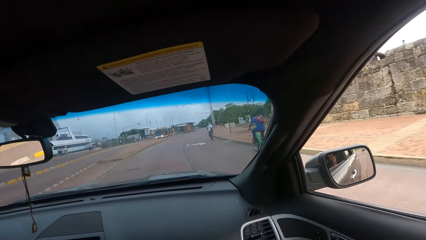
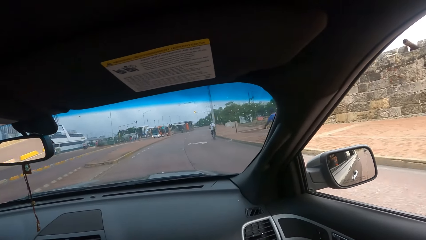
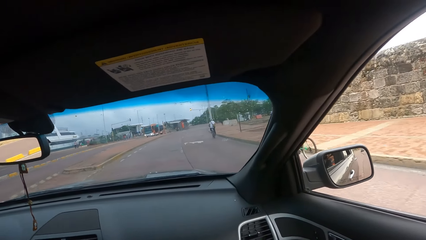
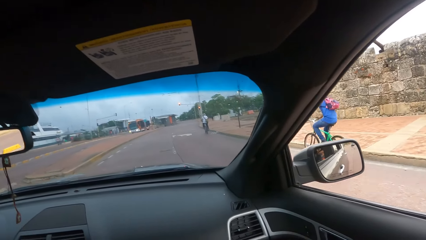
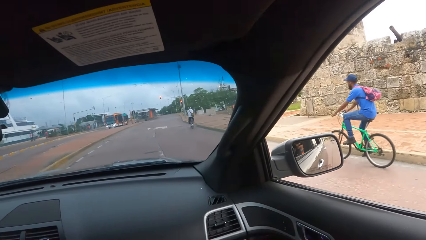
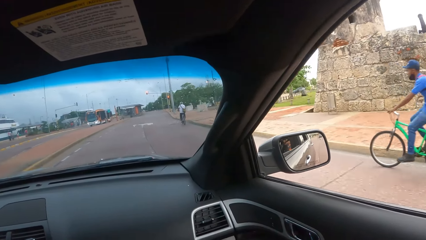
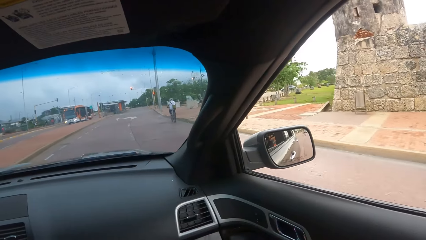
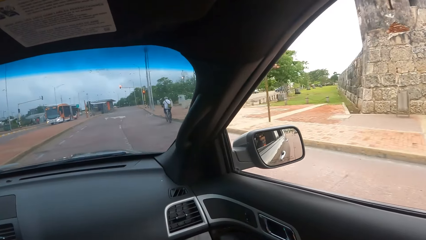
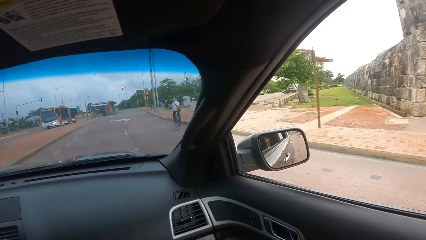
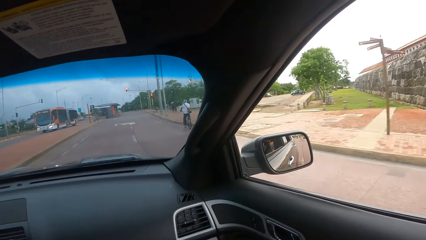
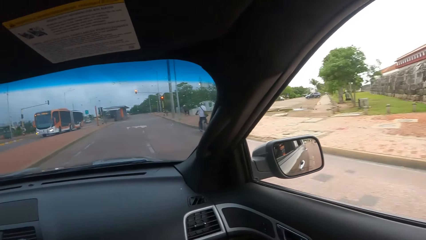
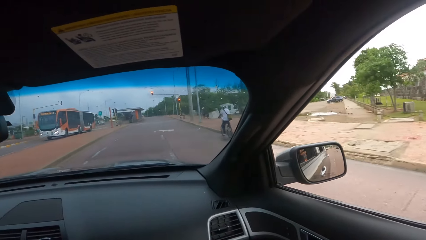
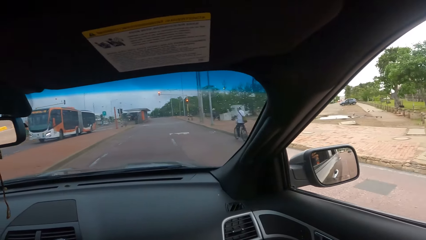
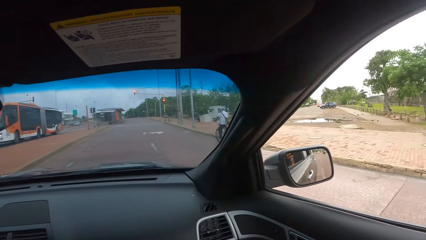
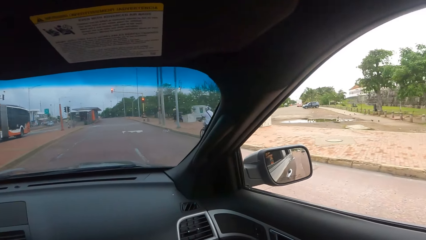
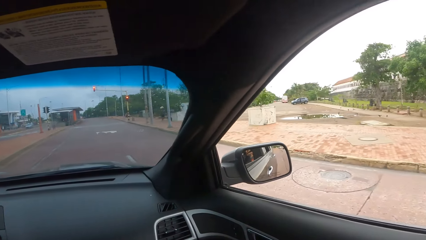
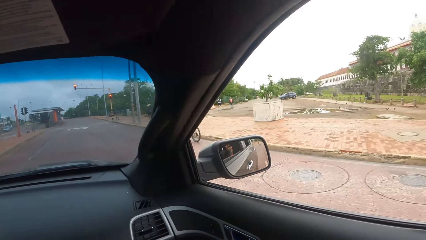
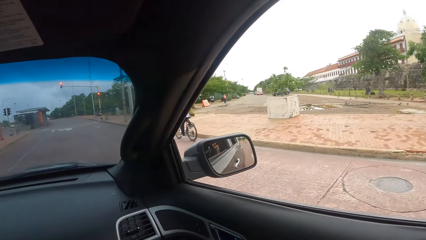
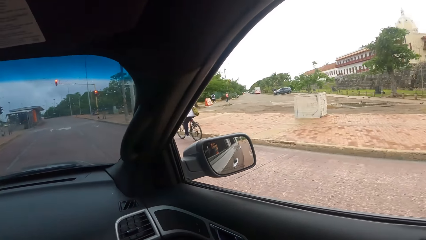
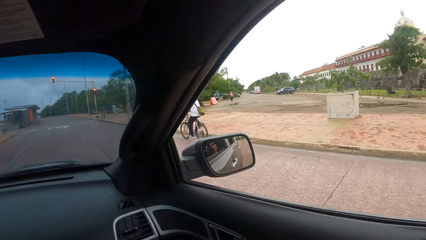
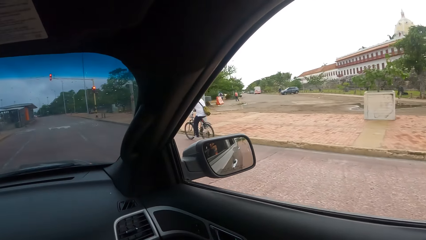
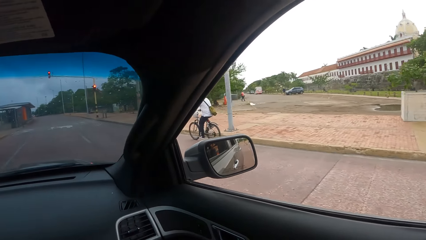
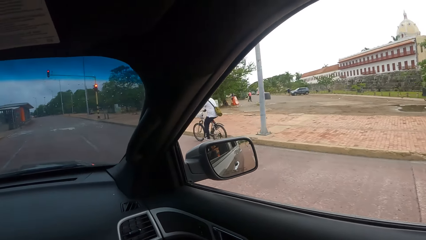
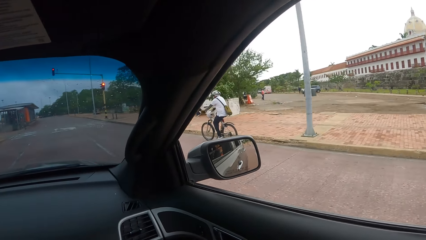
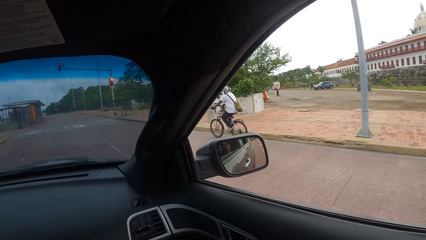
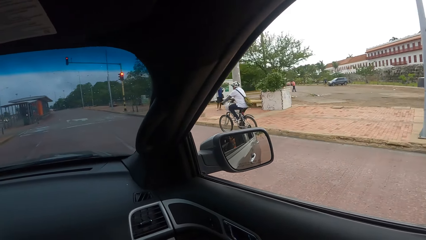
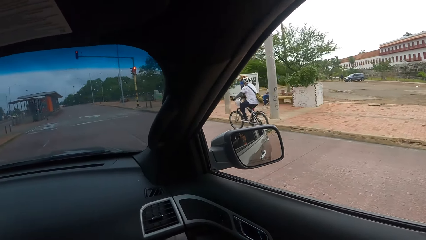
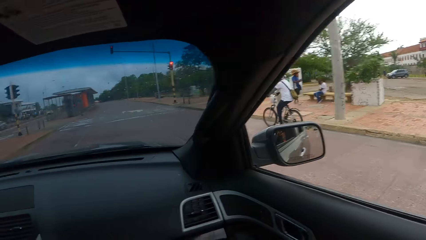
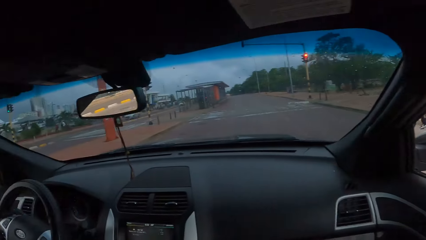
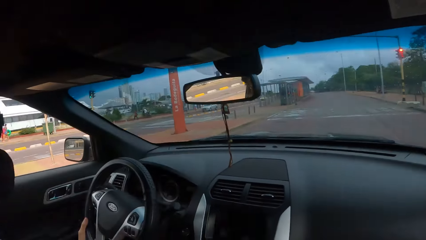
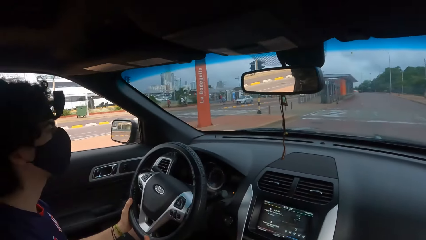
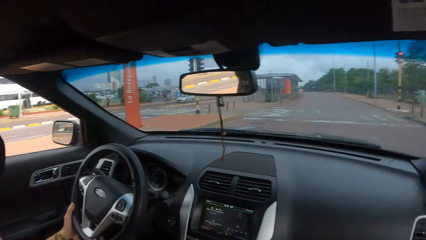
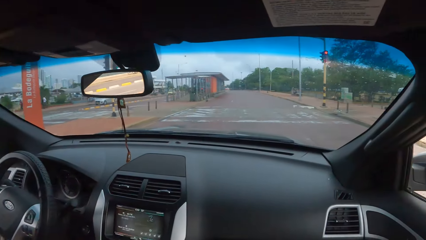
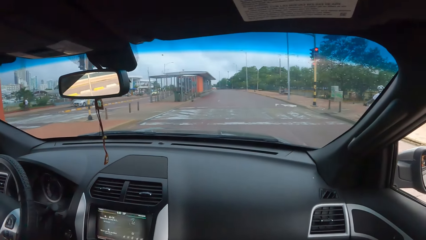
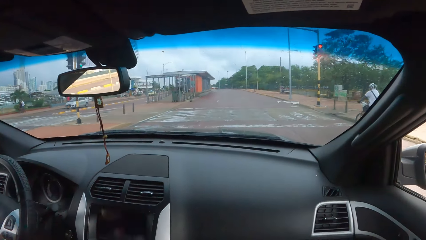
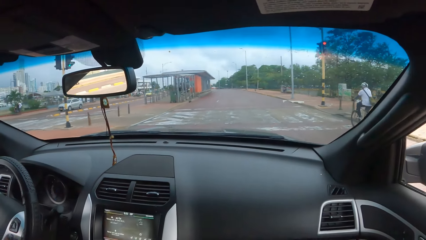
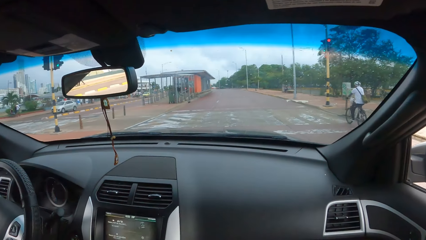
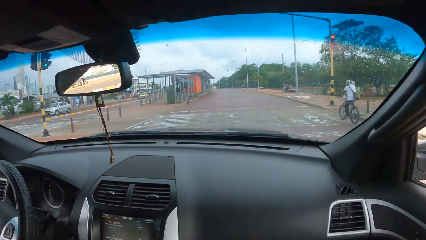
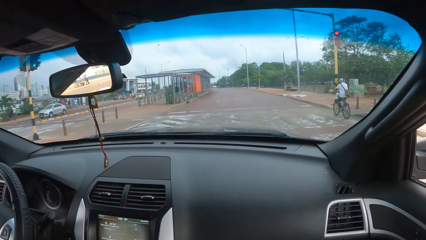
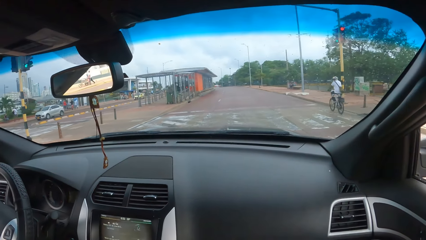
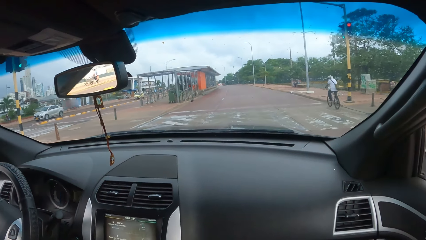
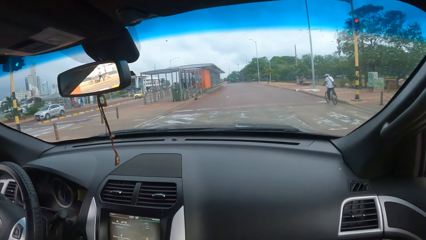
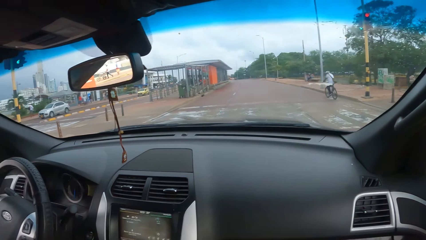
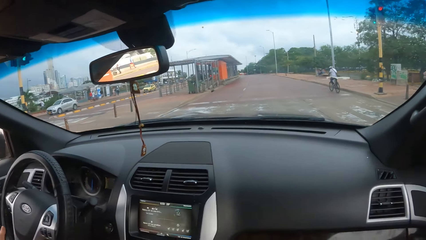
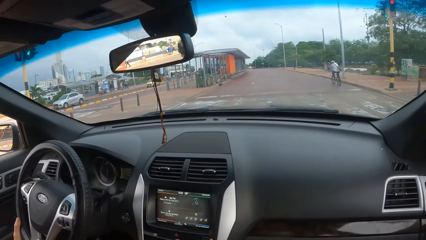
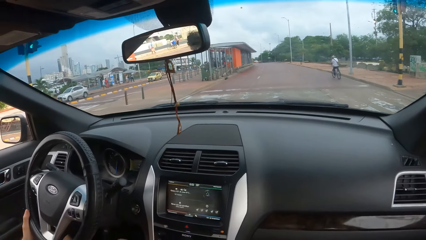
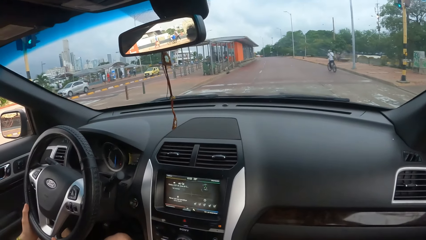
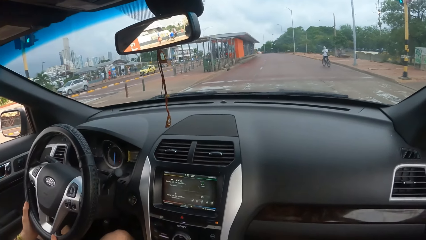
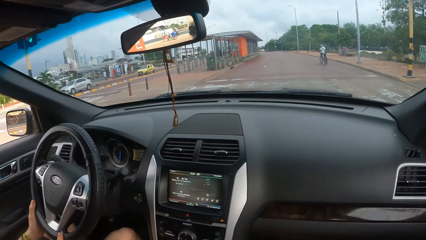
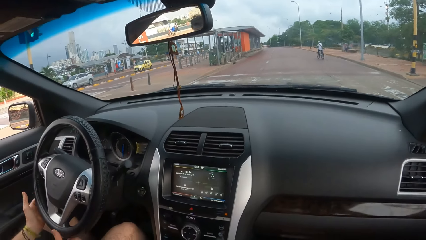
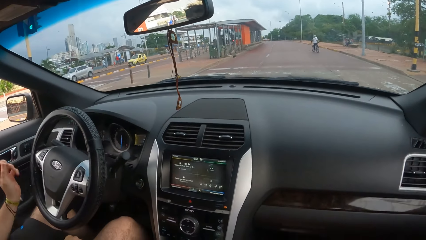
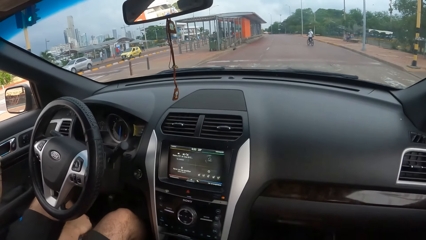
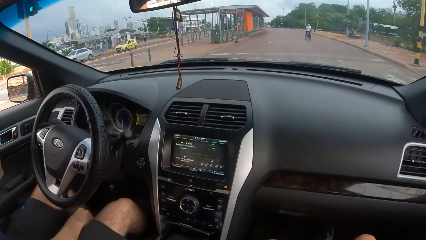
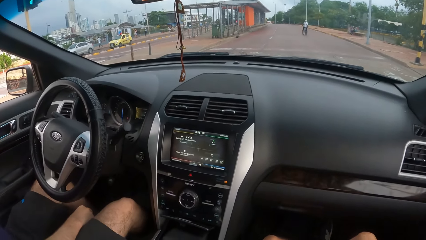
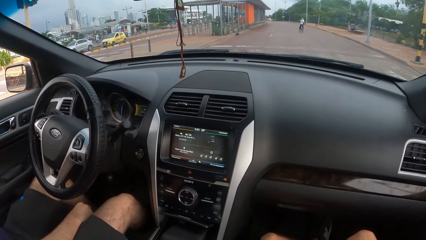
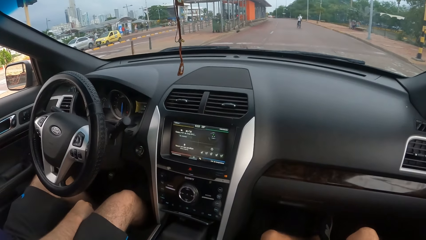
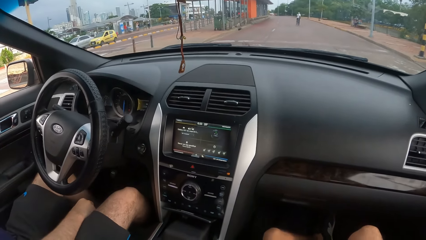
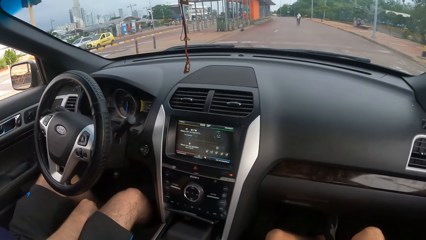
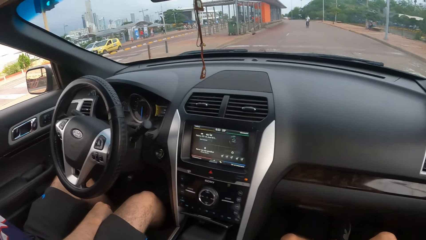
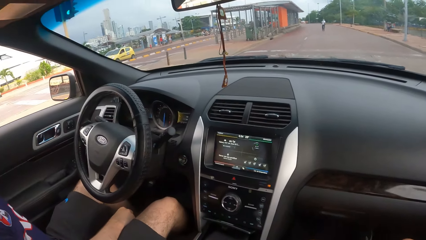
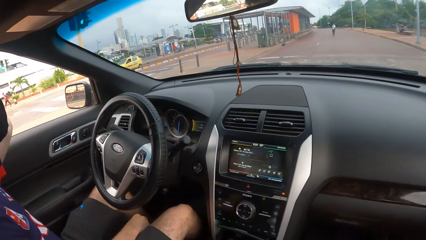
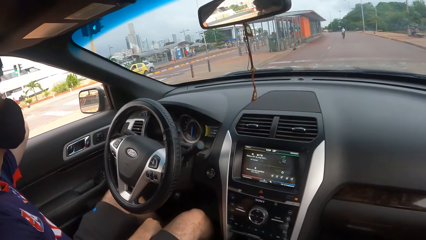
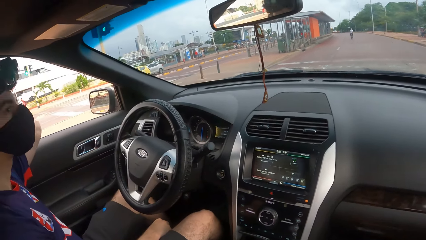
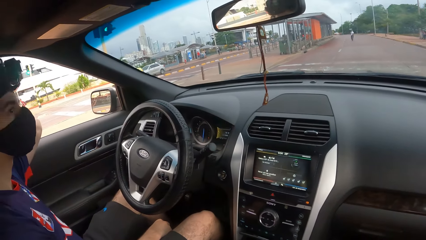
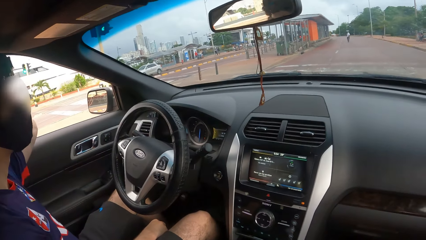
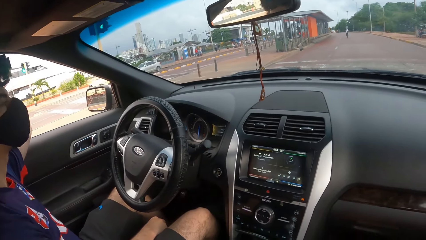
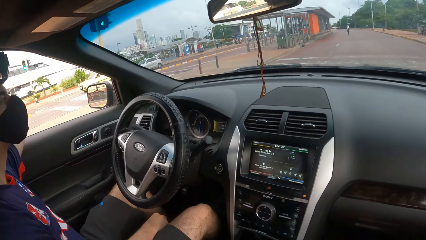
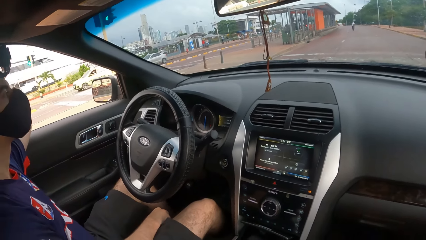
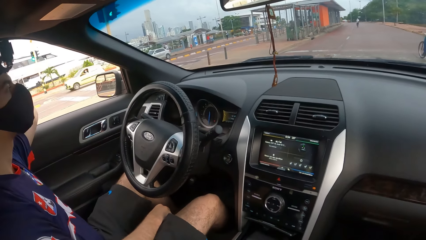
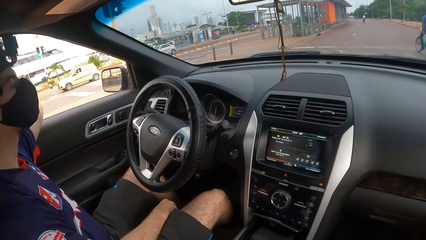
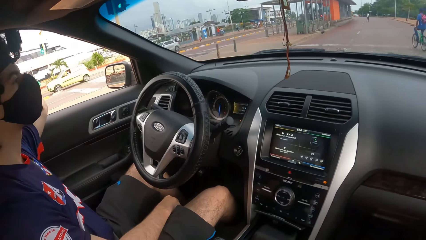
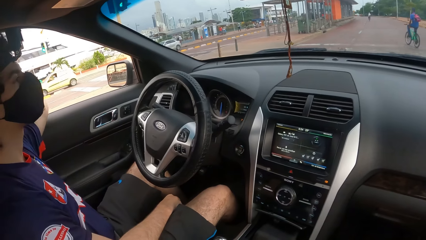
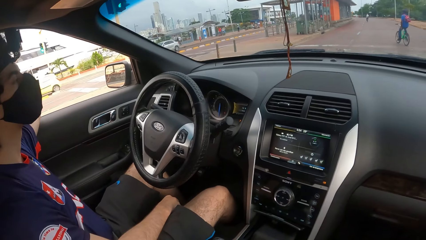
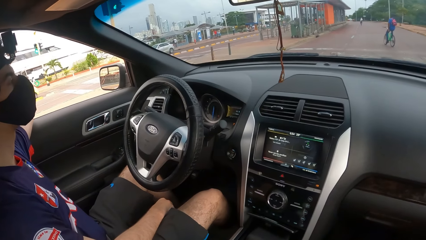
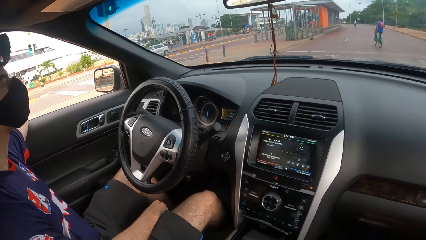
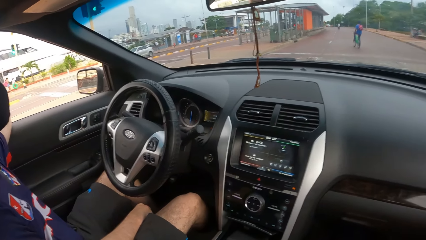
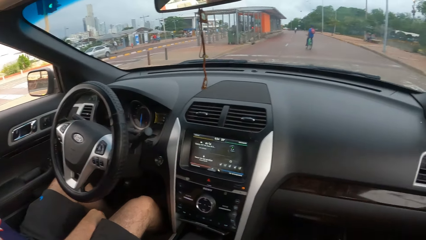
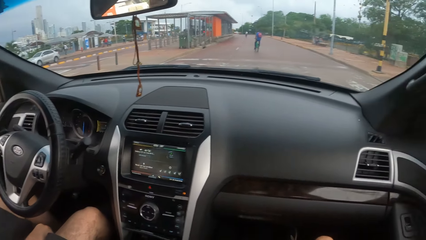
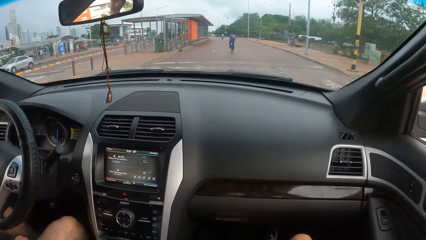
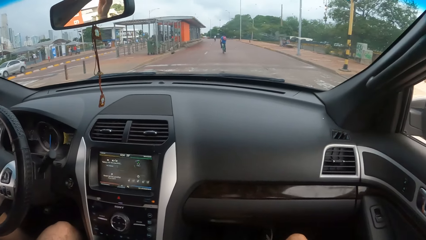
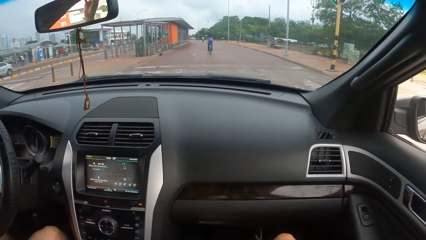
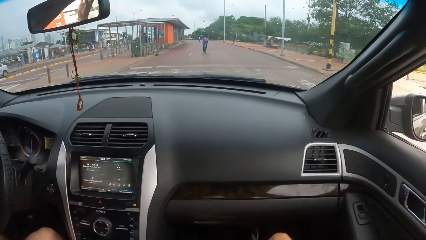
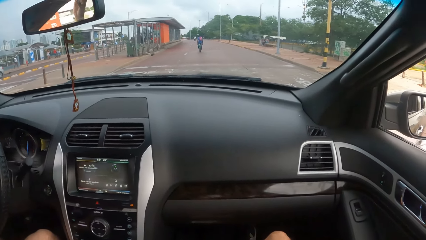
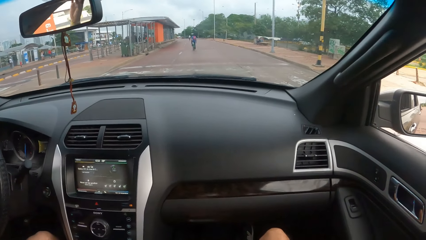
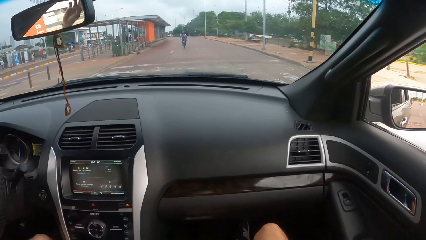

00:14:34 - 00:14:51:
The camera wearer looks left. They look at the driver, a man. They converse with the man. They look forward in the car. They look around in the car. They look left. They converse with the man. They look forward.
